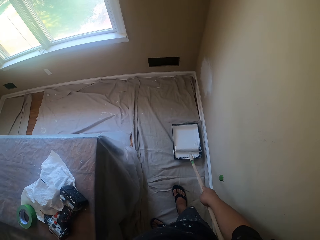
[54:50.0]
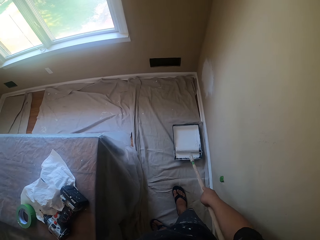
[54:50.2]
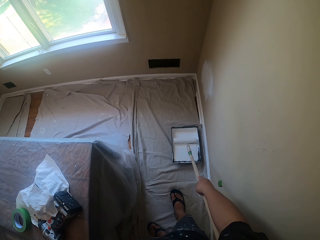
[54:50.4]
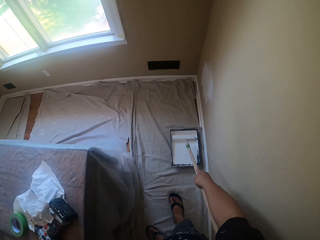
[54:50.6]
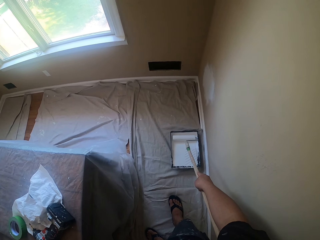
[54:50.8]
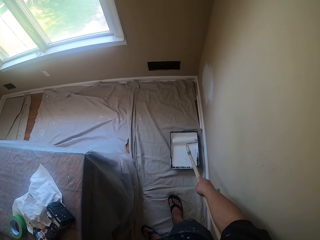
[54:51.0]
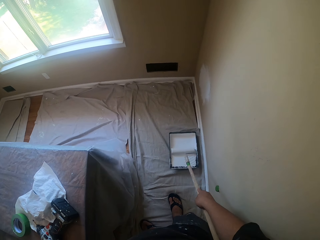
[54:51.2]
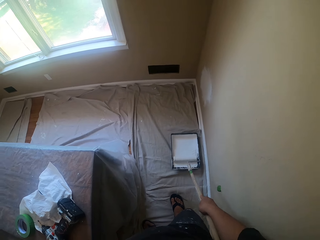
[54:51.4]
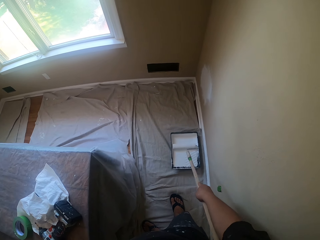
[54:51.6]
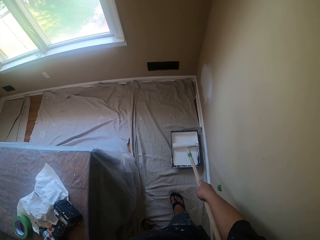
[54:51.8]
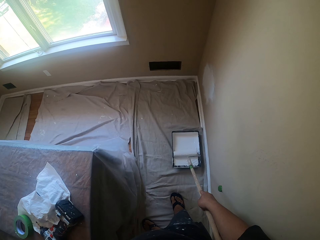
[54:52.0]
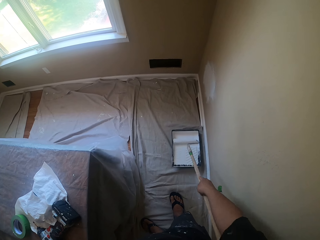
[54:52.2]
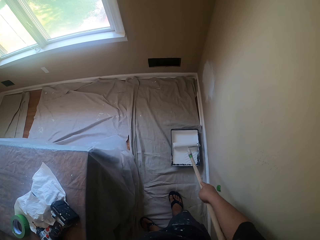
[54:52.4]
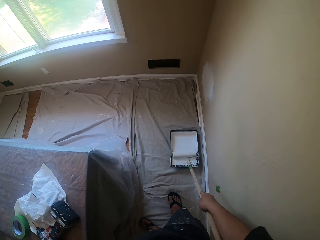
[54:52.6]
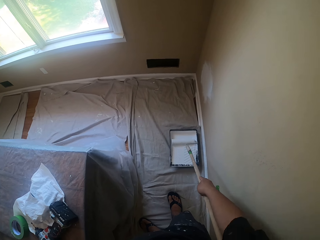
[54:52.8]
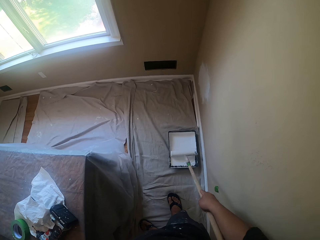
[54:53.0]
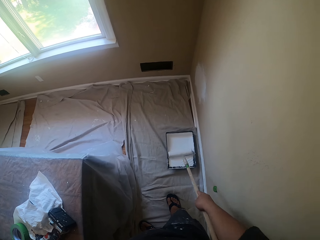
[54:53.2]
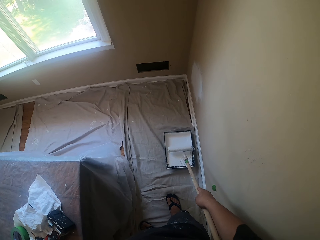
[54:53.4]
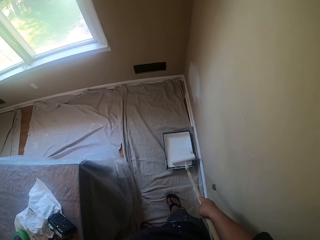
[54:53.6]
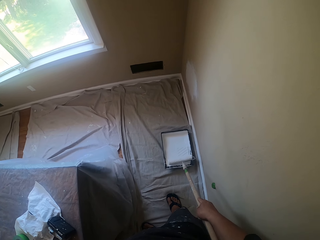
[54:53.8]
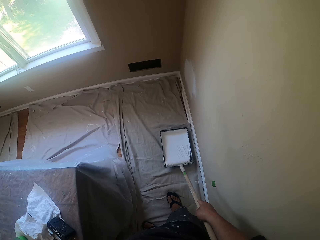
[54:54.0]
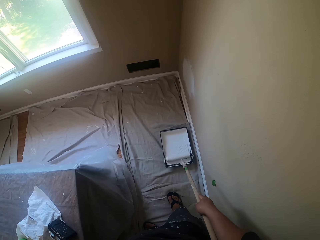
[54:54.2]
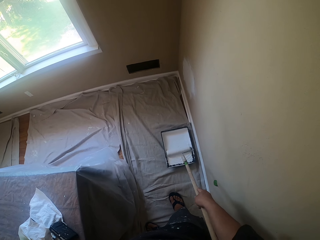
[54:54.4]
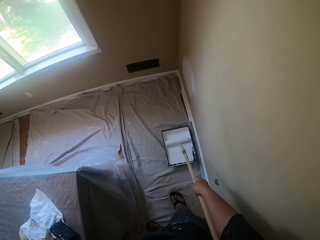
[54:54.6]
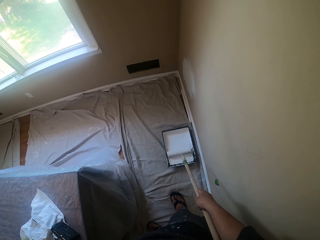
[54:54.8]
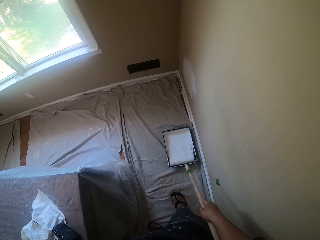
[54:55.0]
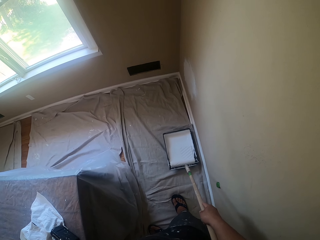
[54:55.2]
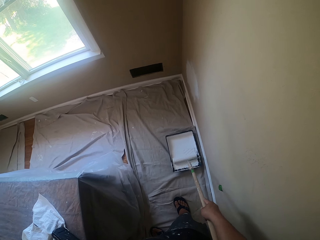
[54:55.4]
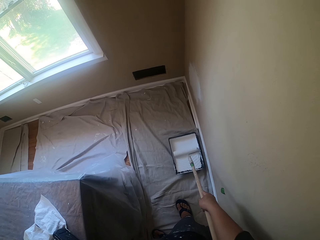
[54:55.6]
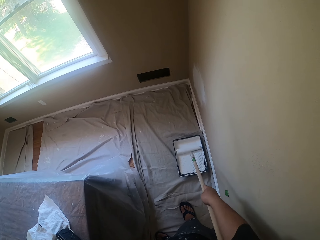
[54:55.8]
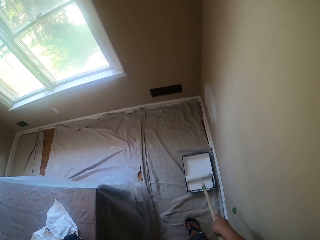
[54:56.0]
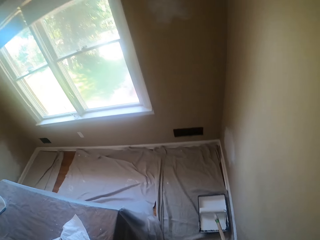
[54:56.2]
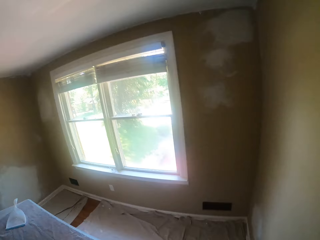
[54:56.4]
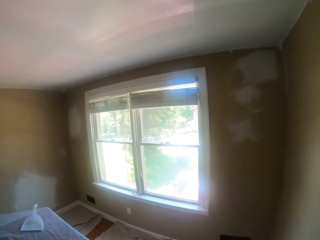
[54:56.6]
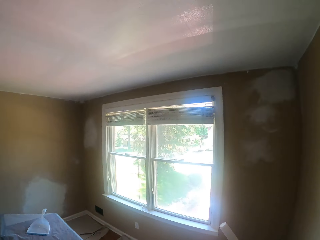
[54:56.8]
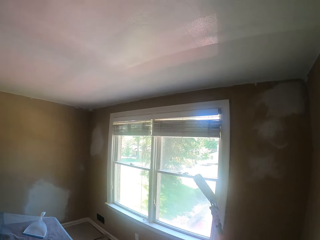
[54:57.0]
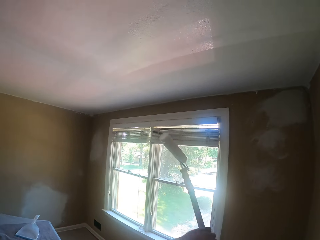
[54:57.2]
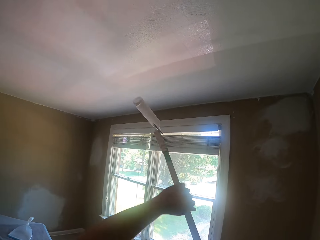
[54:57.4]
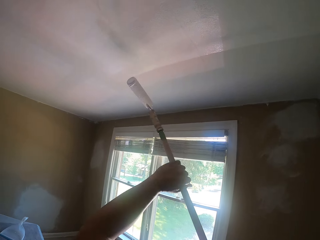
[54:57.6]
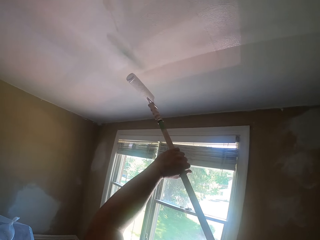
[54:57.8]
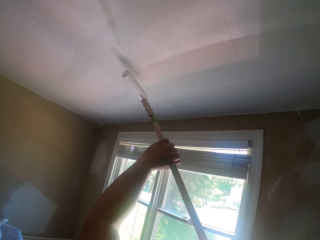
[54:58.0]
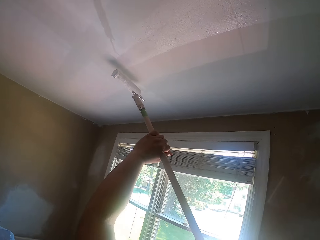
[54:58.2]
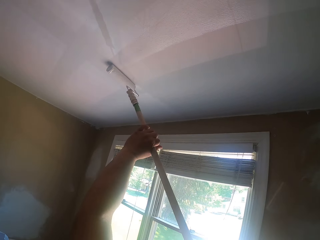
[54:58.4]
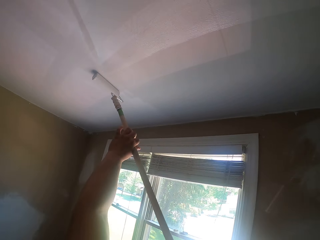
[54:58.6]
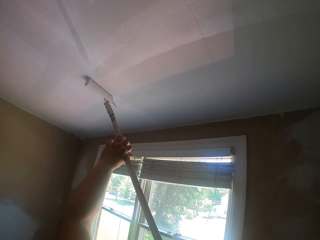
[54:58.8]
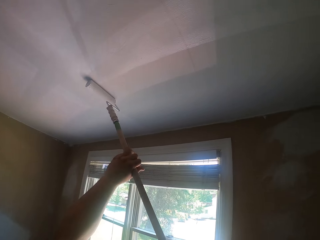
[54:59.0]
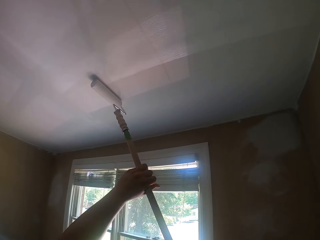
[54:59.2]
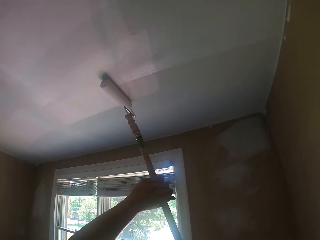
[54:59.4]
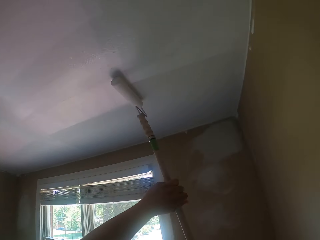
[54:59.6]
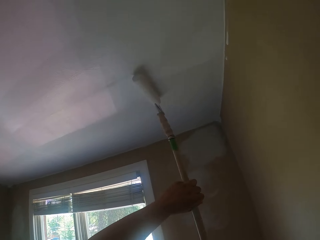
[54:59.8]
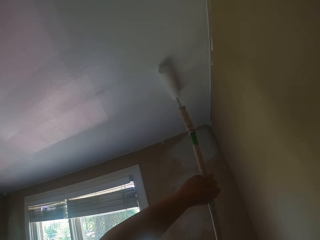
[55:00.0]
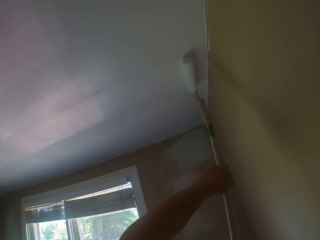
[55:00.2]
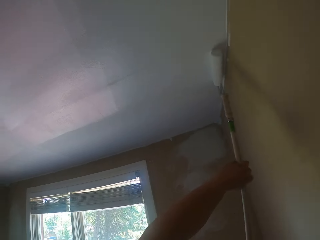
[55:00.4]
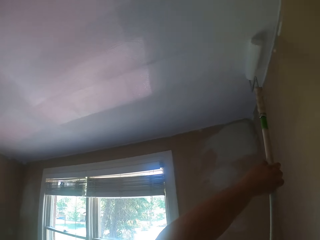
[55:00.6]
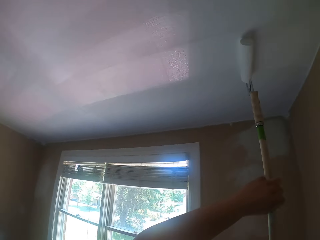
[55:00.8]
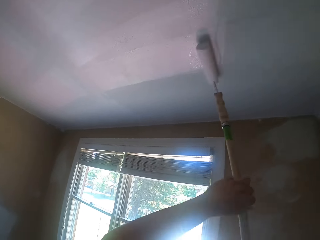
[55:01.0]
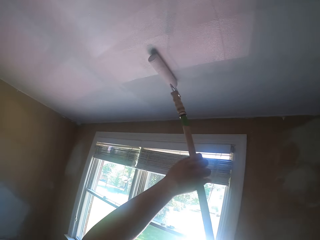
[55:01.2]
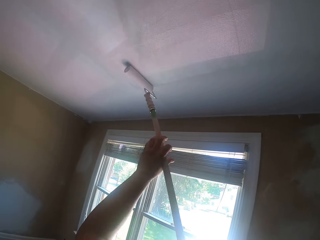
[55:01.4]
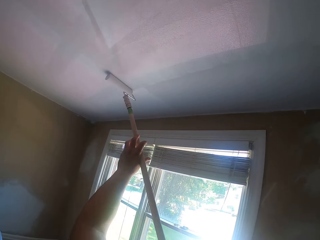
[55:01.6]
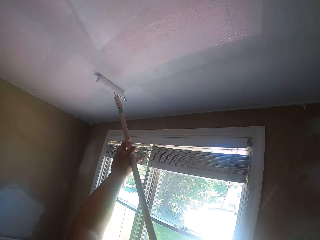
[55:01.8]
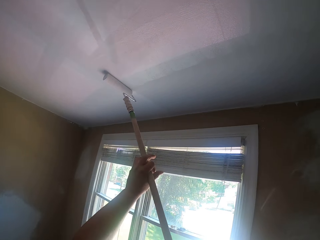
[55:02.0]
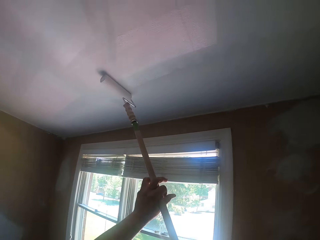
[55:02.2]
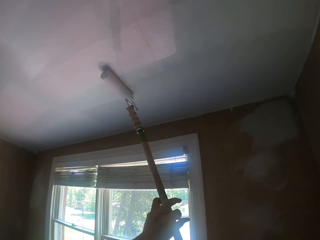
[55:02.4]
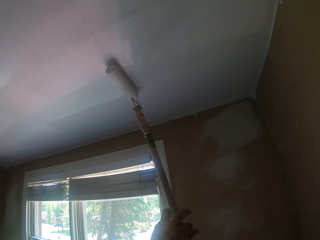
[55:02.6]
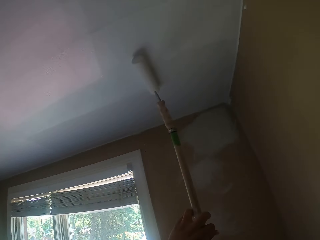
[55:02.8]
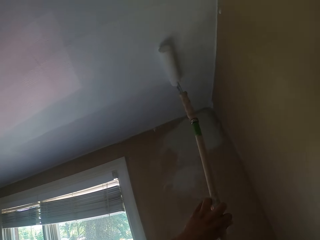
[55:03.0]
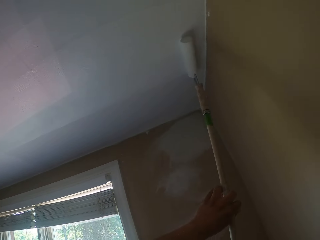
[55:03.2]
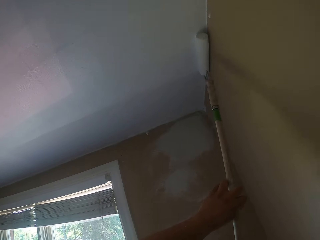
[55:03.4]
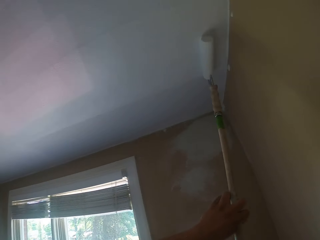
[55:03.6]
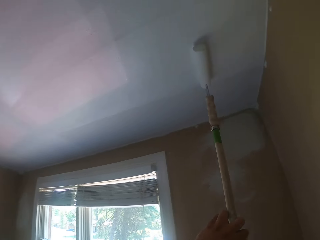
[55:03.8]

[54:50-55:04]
The camera wearer lifts up the paint roller to the ceiling and paints the ceiling white with the paint roller.

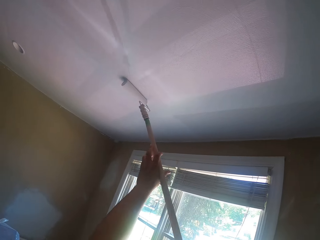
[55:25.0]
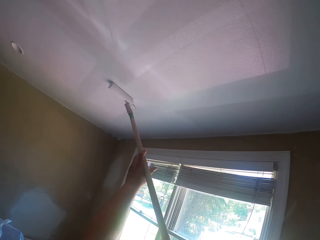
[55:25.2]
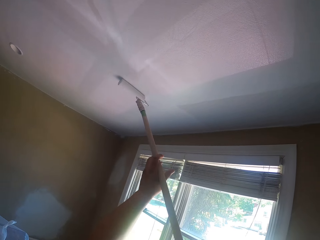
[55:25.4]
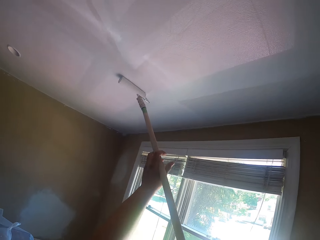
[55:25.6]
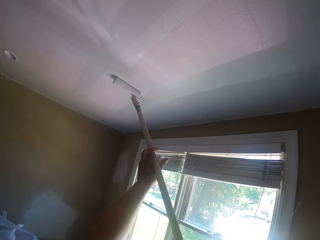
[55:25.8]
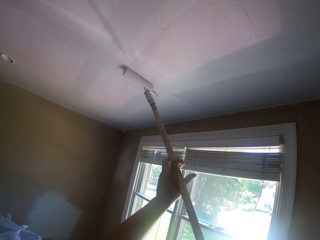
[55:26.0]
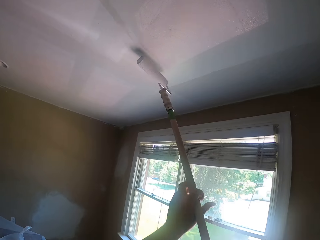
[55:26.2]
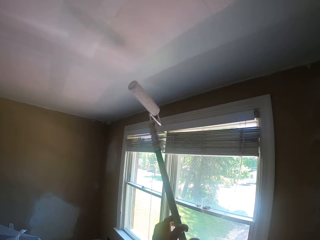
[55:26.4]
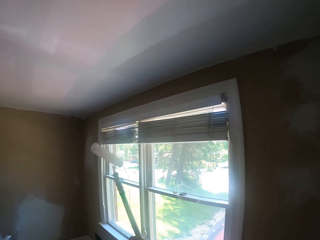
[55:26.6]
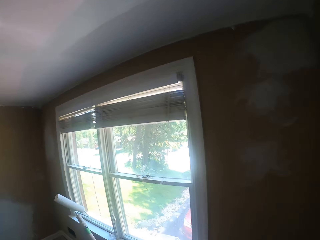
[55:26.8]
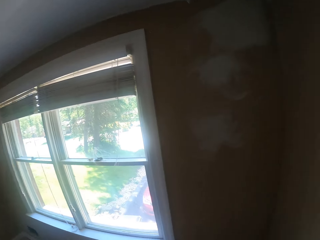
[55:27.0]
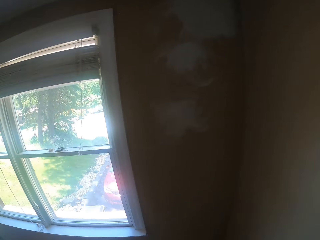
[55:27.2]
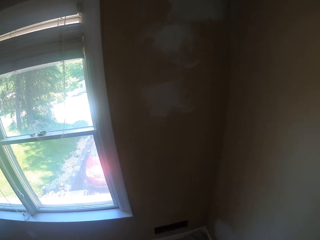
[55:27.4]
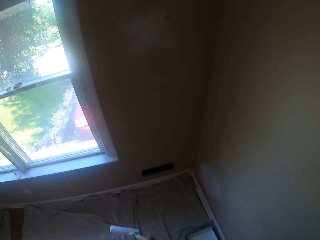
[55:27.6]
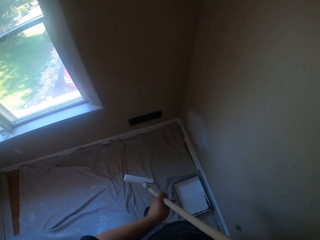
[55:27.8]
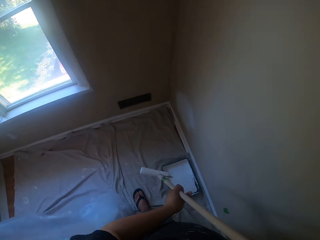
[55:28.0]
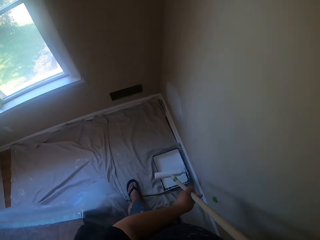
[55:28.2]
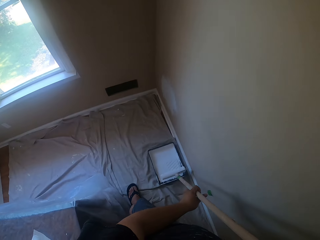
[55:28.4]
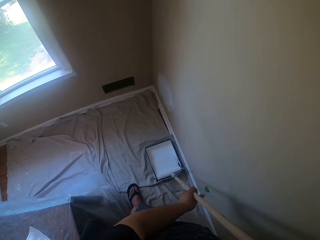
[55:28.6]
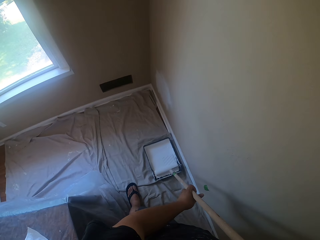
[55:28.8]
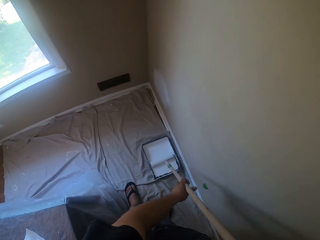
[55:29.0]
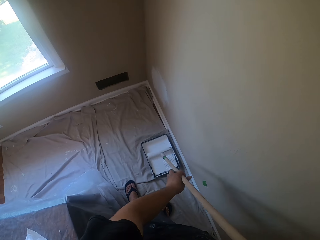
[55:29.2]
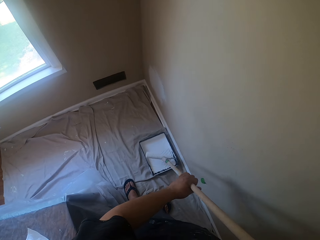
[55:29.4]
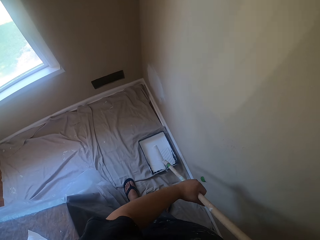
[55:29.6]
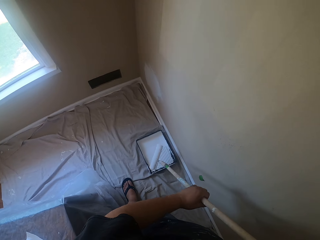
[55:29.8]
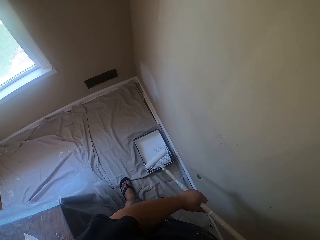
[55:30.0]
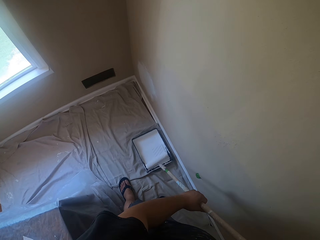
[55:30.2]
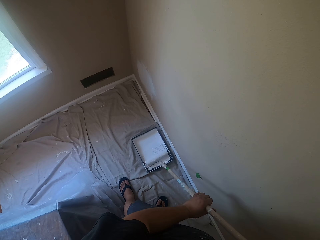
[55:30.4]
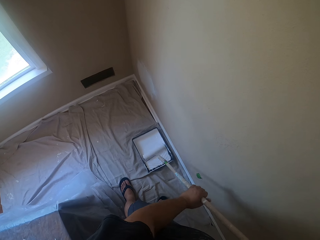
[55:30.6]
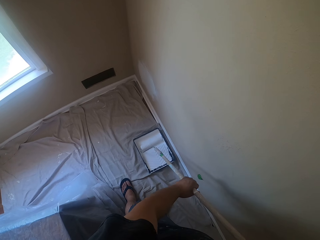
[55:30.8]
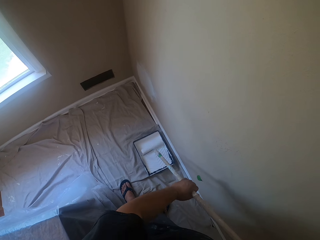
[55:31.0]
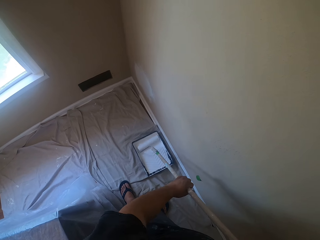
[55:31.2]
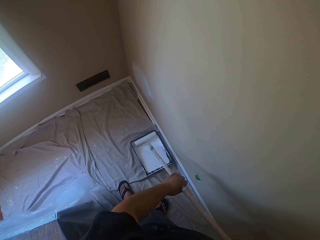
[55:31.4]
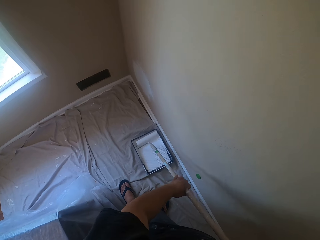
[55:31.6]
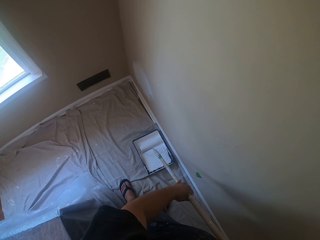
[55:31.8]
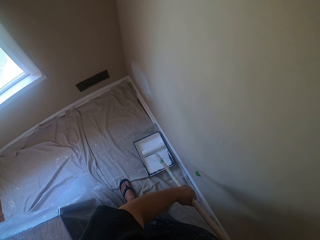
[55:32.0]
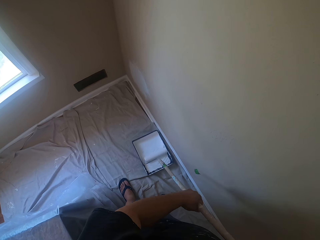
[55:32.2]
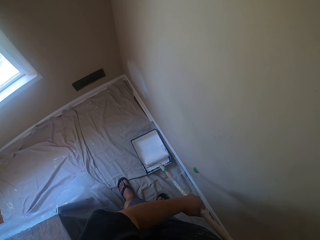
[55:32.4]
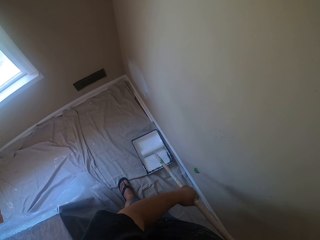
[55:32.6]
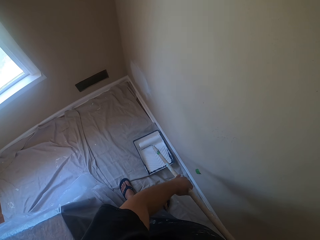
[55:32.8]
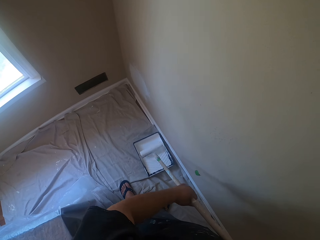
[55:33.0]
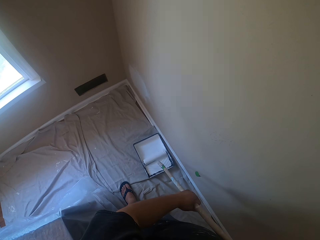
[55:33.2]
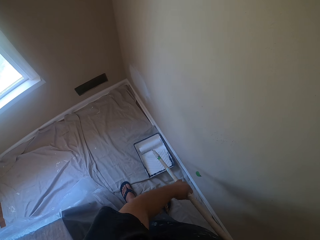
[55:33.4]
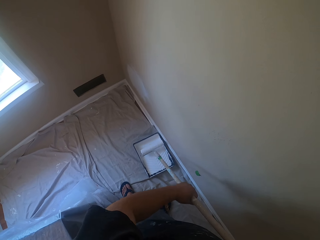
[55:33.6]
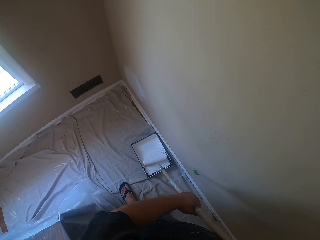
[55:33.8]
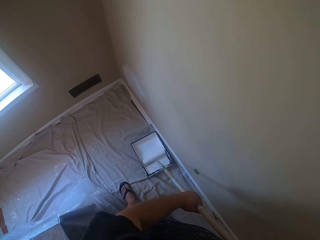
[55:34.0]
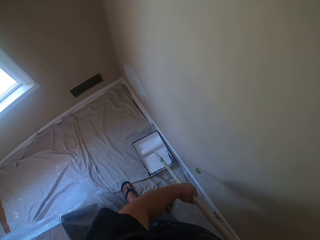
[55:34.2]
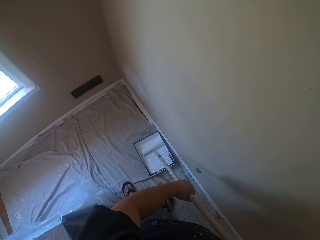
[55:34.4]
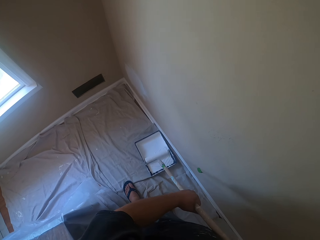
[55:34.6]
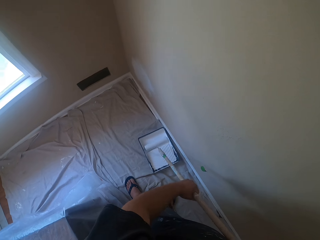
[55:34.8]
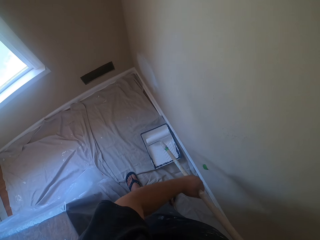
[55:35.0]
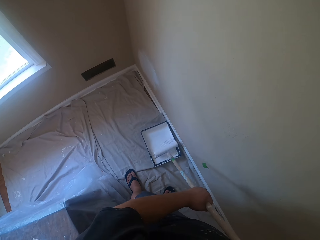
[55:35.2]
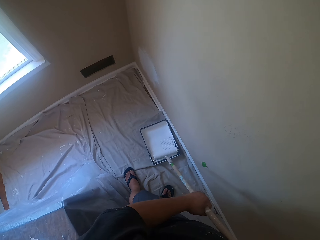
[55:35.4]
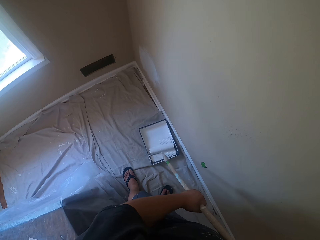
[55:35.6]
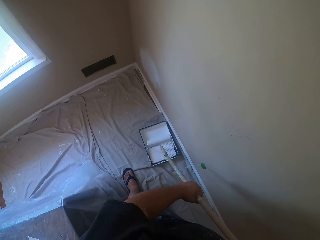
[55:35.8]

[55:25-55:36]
The camera wearer withdraws the paint roller or roller brush from the ceiling. They roll the paint roller in the white paint inside the paint tray. They lift the roller brush off the paint tray and roll the roller brush on the paint tray.
